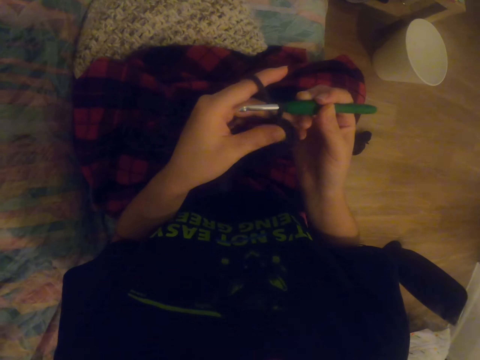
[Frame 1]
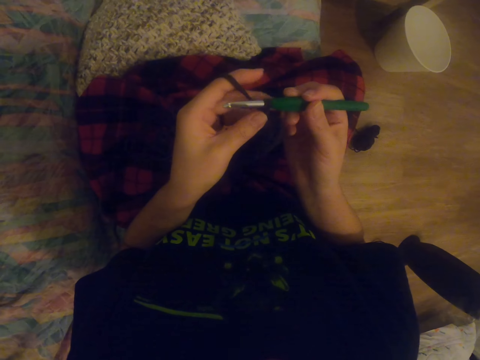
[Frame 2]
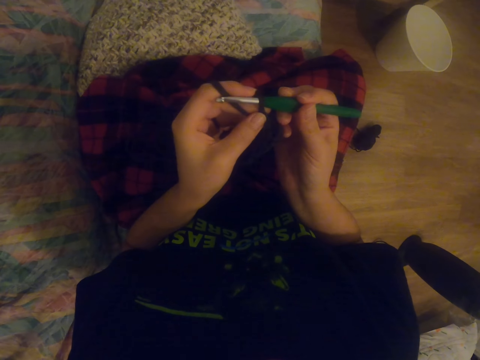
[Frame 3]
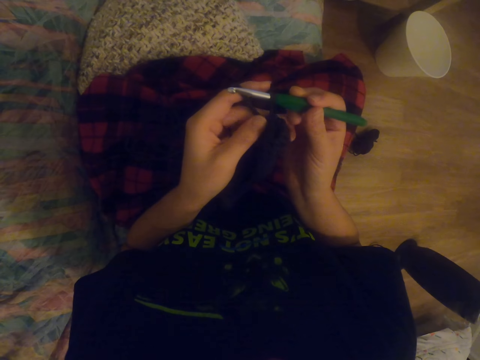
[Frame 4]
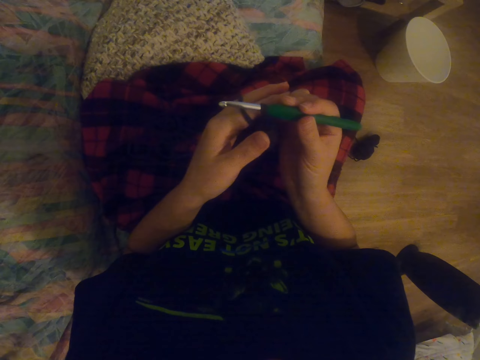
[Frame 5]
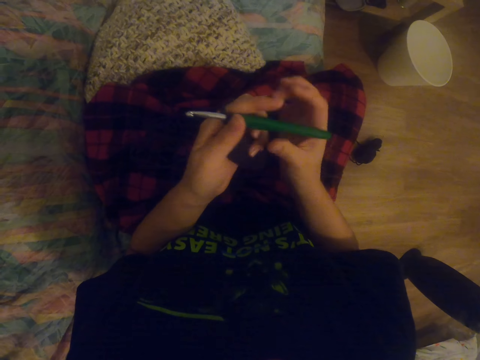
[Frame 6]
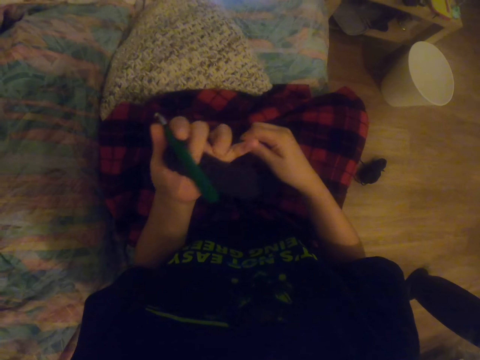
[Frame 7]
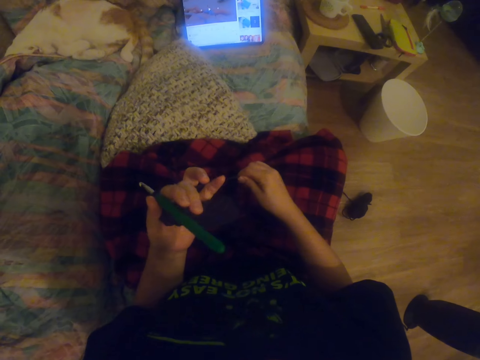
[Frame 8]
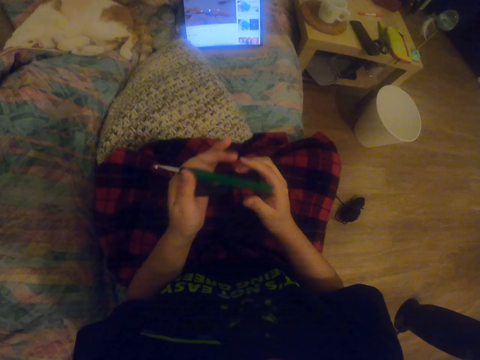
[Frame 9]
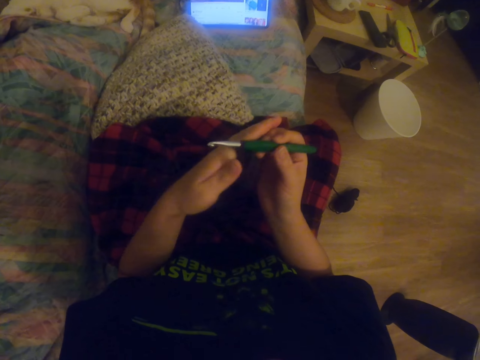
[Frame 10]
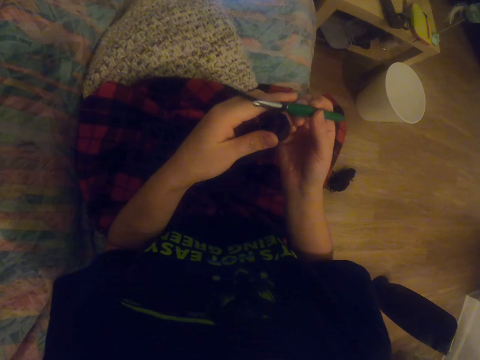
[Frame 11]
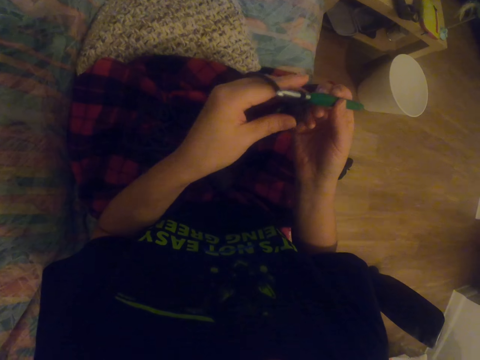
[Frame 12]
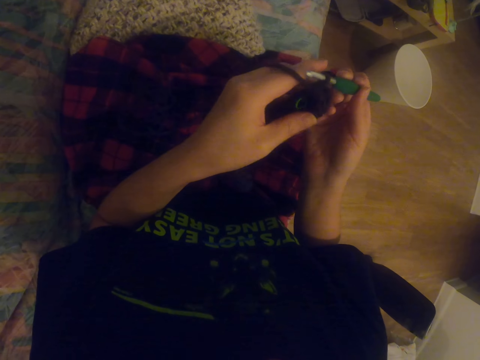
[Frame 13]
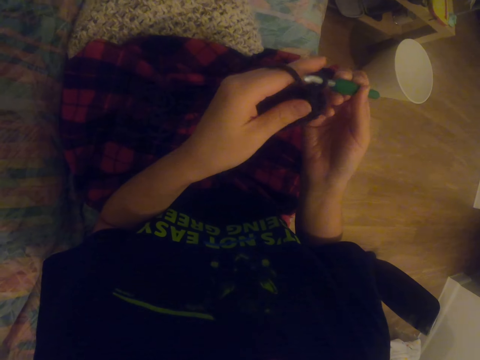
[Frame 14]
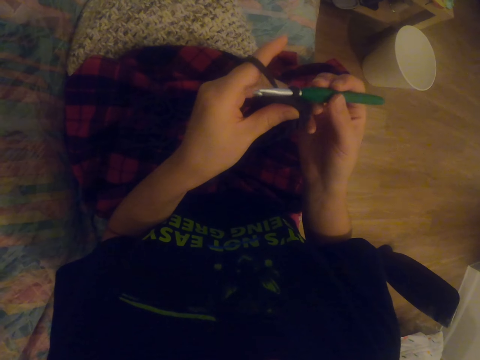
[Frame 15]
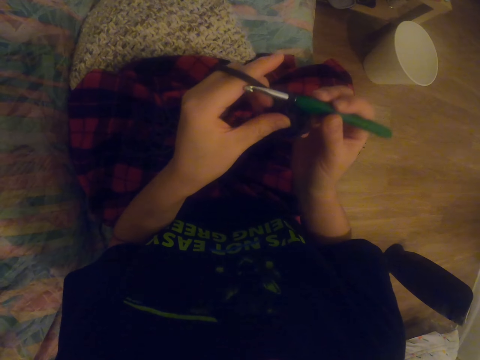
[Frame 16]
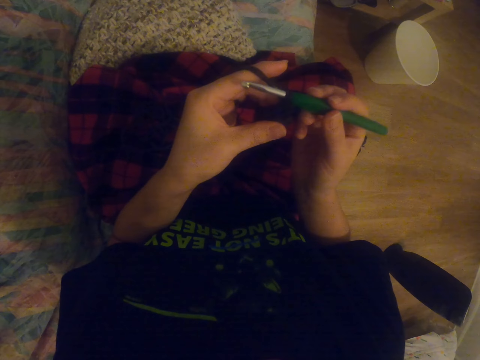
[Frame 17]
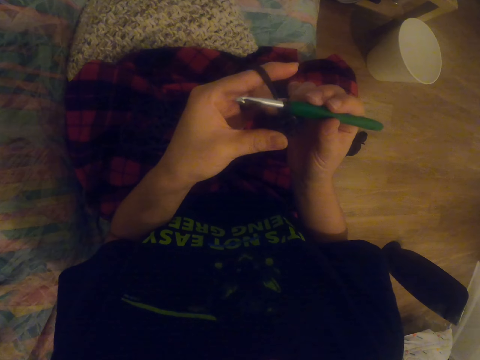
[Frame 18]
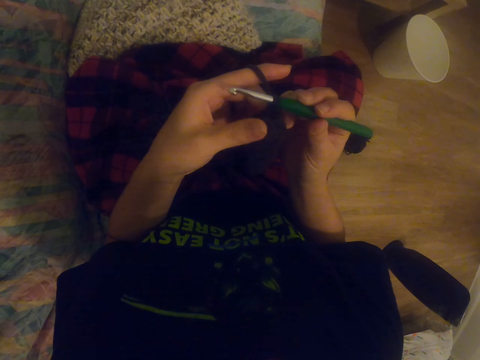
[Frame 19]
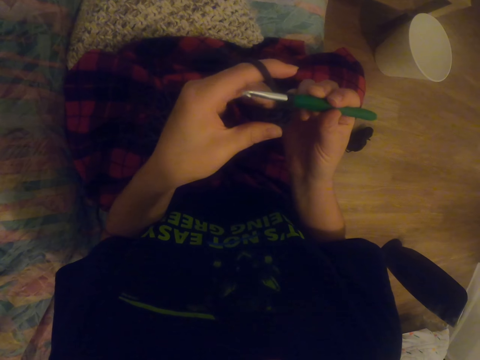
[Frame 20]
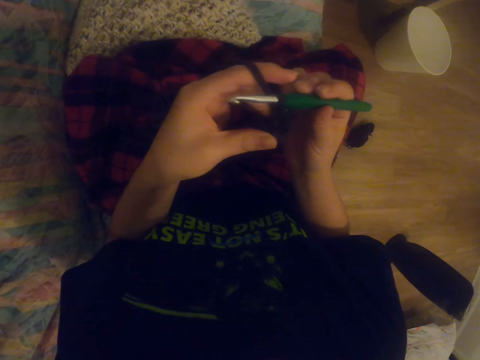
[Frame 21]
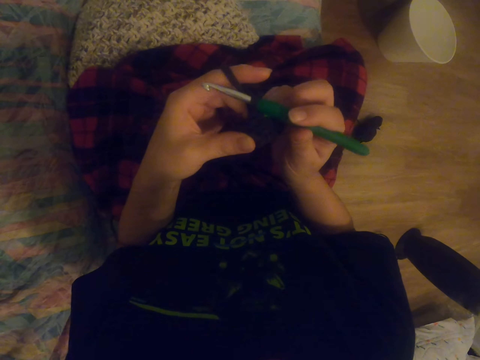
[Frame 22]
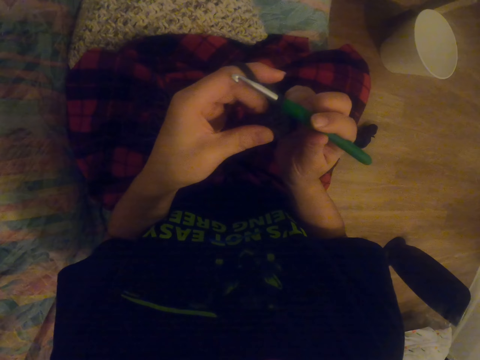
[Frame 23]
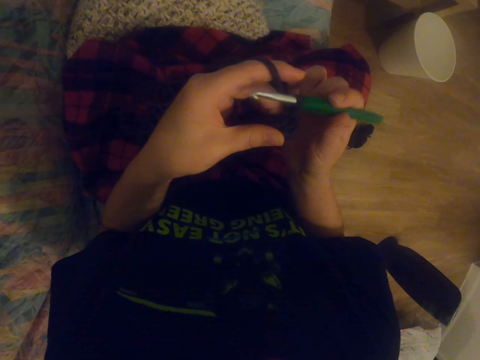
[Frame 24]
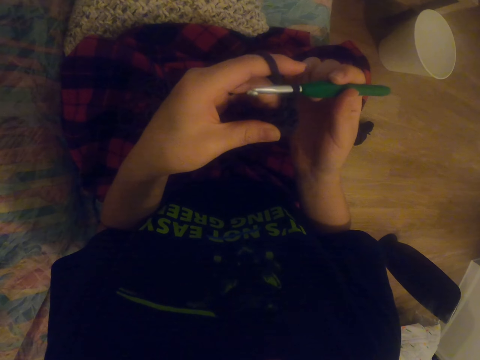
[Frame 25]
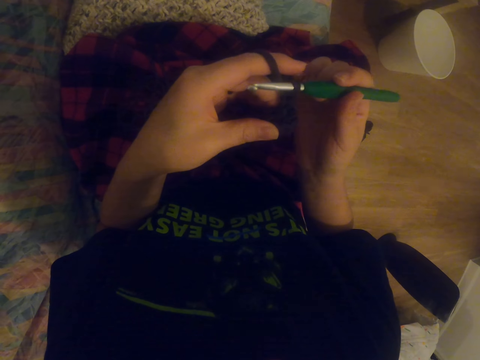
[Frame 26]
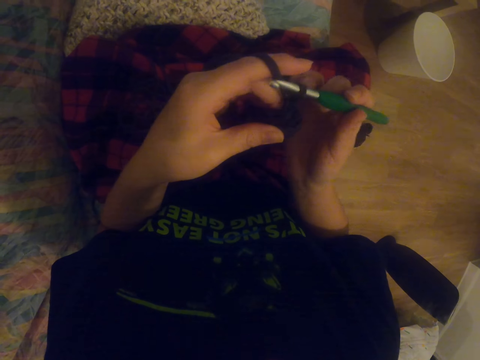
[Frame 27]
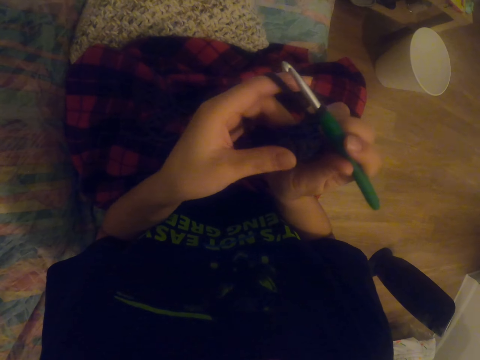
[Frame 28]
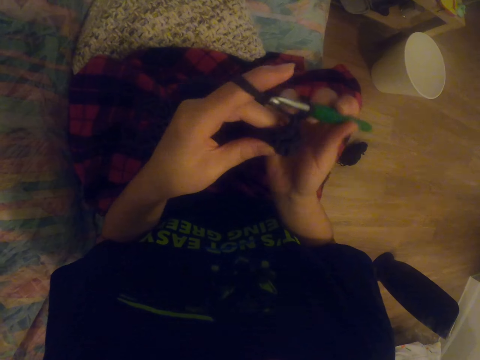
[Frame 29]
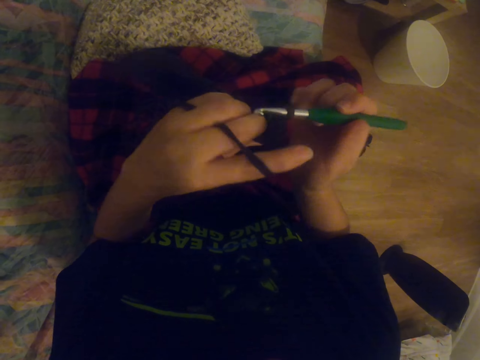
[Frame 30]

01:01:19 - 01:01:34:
The camera wearer puts the threads between the fingers. They pull the yarn thread. They crochet a garment. They knit the sock with the crochet.

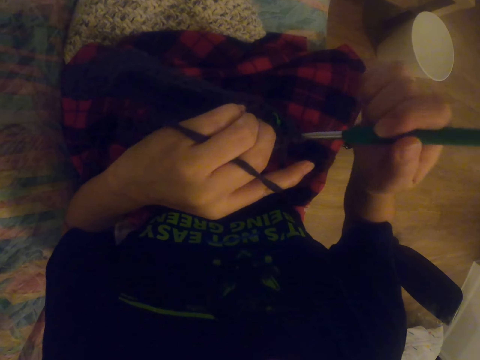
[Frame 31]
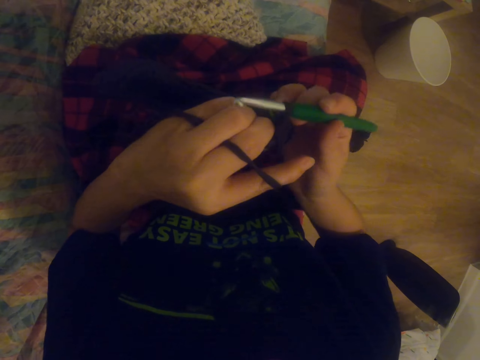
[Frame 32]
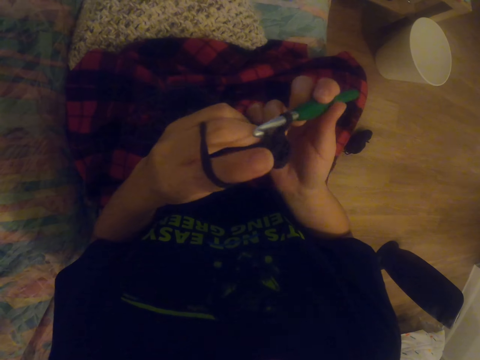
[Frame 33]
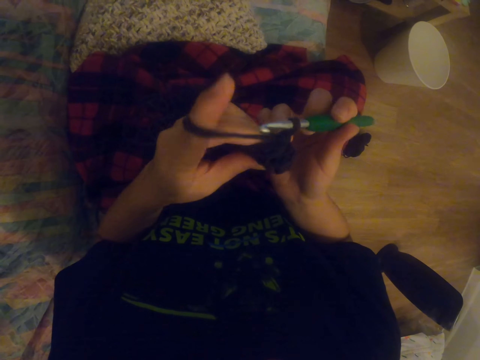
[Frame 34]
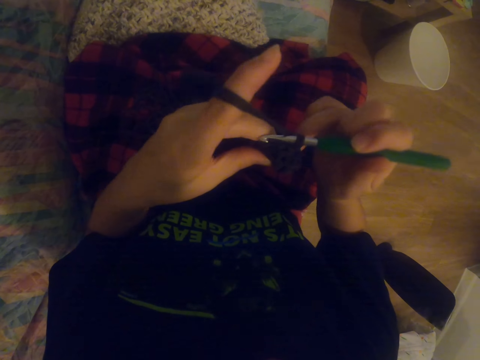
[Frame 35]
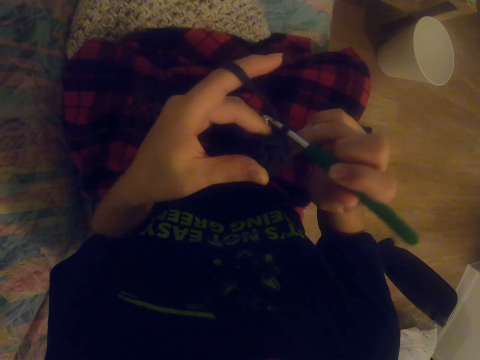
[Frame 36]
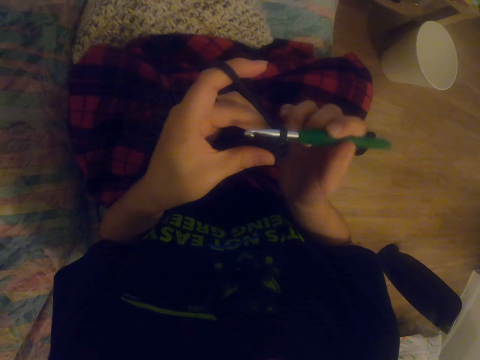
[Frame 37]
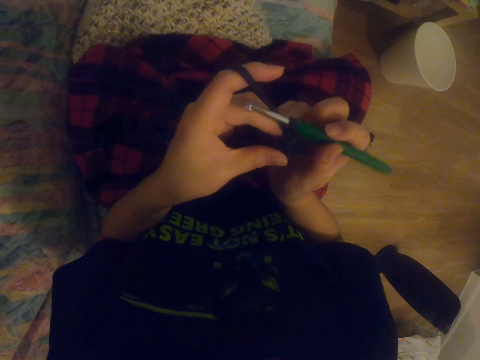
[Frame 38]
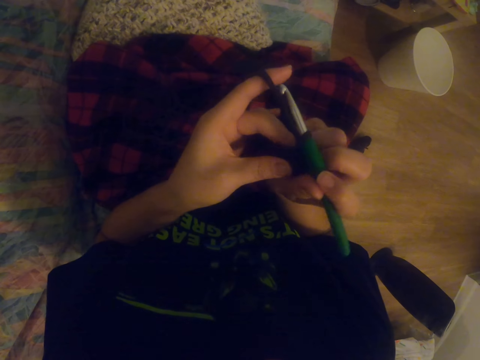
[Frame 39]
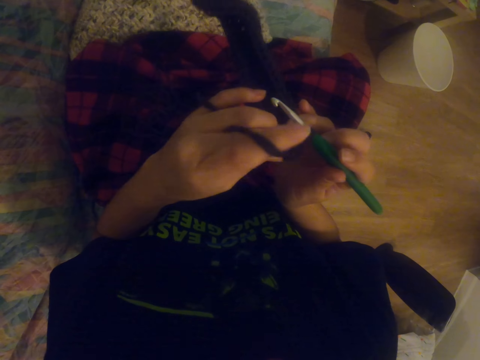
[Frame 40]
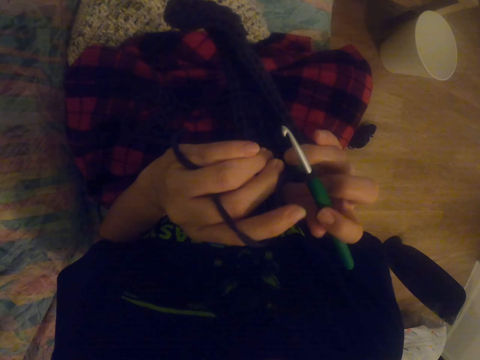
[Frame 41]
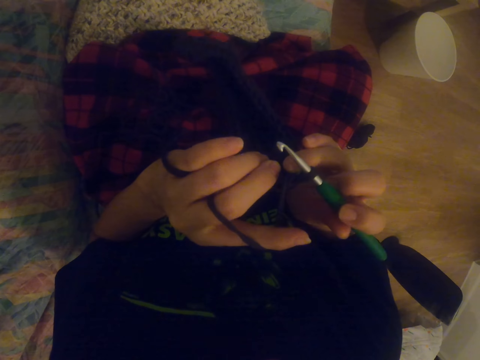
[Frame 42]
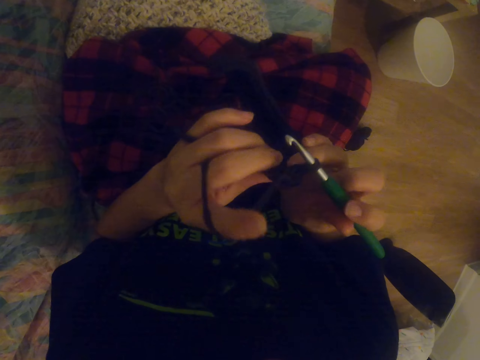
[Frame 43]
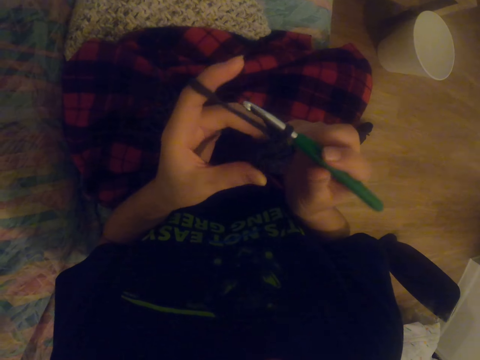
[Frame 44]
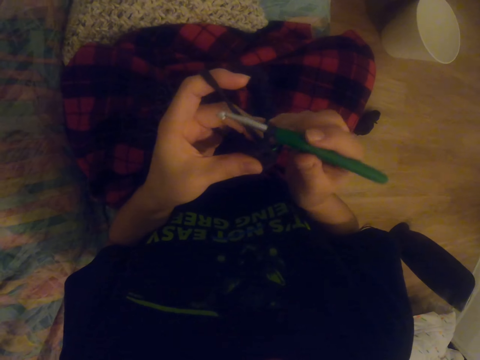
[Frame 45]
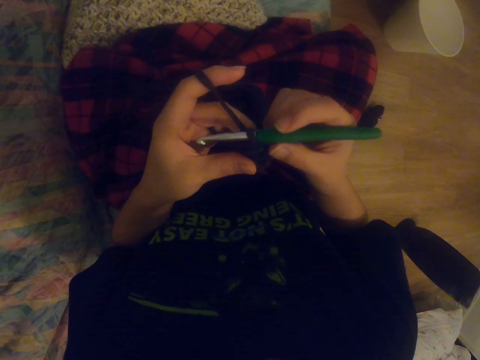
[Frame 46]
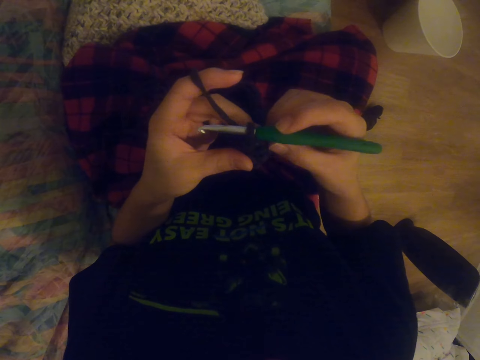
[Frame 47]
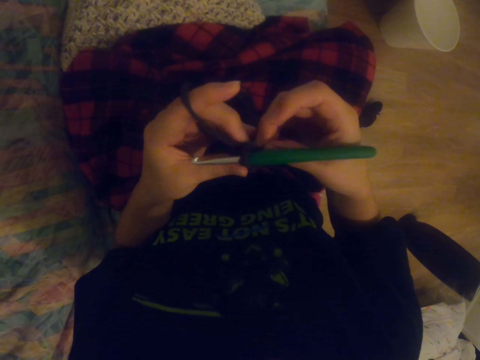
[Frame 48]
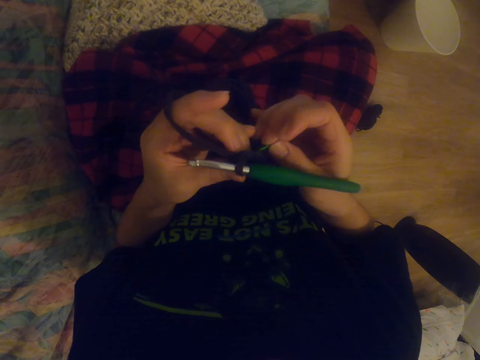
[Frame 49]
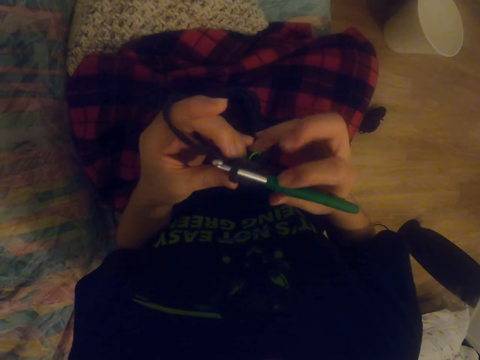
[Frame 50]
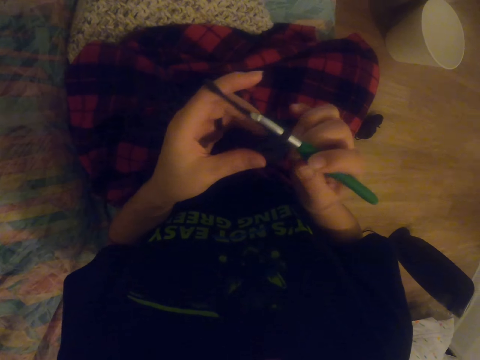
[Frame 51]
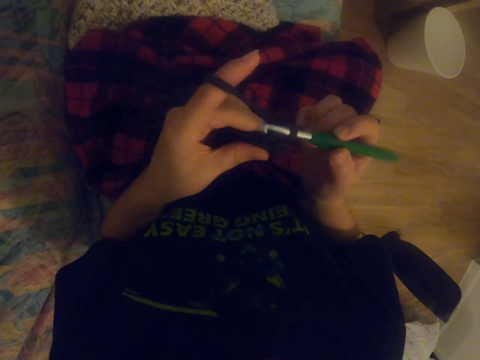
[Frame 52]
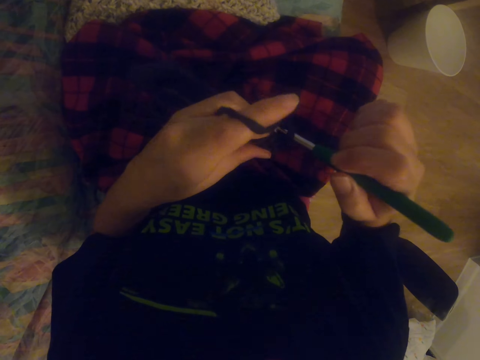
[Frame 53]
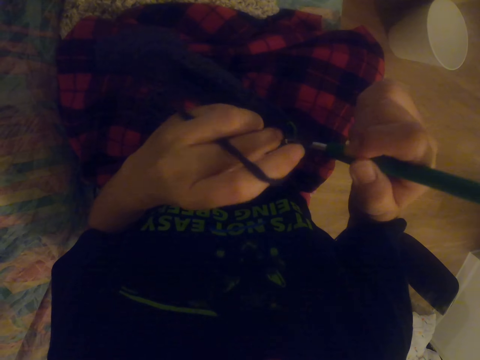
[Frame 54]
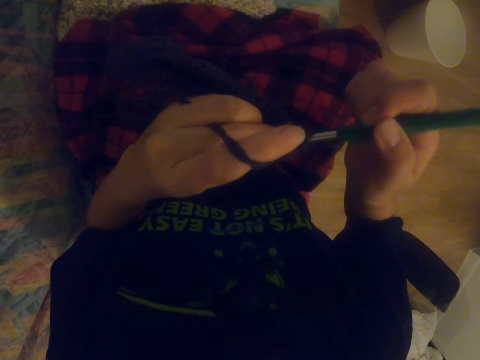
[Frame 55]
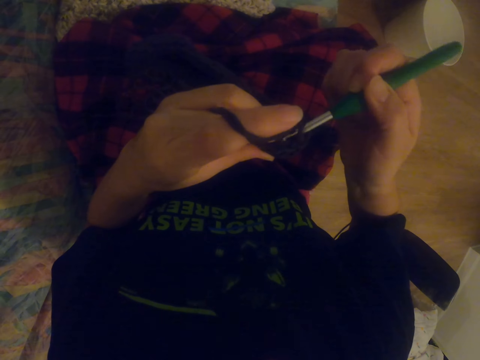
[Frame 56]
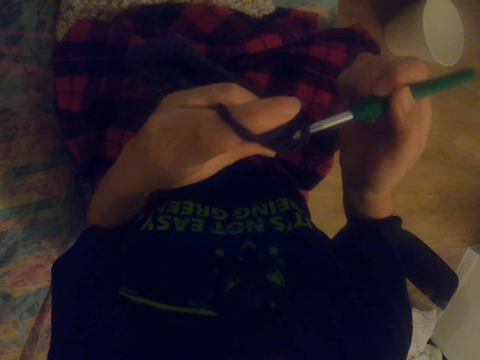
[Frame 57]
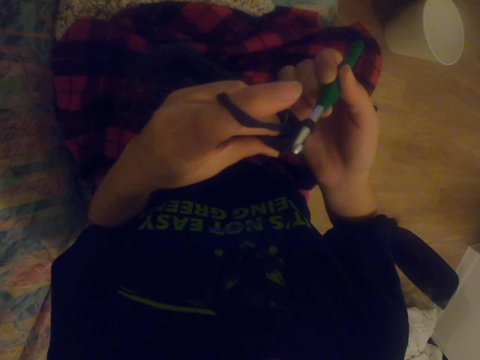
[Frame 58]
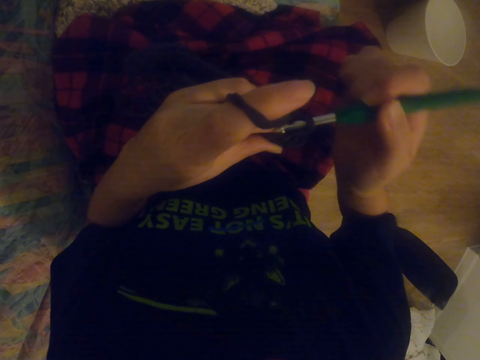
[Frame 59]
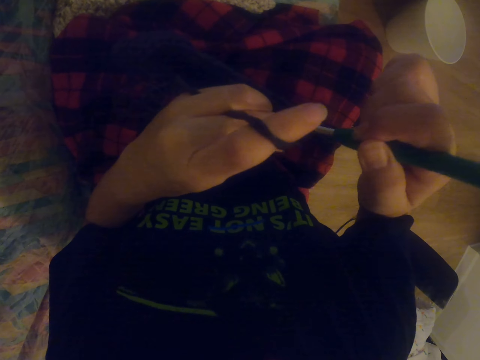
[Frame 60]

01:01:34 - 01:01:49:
The camera wearer moves something on the garment. They crochet the garment.
